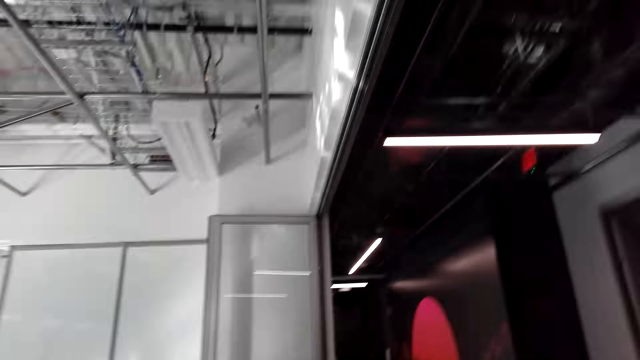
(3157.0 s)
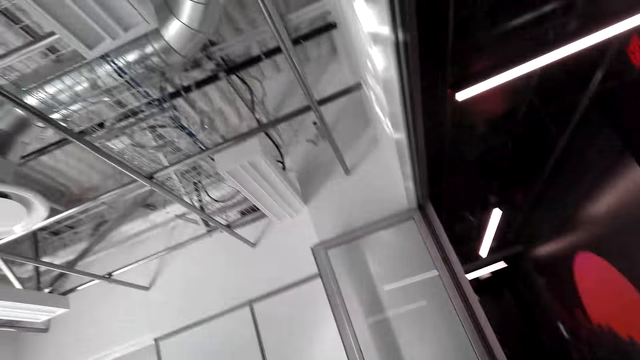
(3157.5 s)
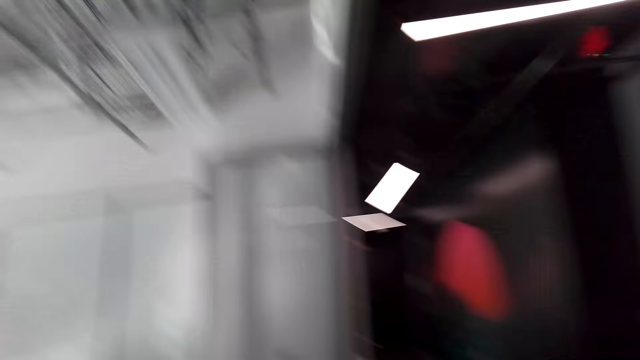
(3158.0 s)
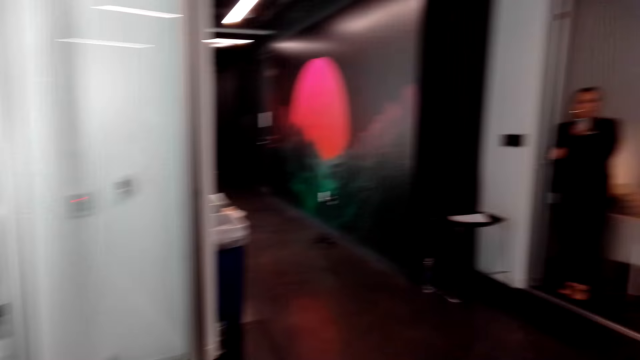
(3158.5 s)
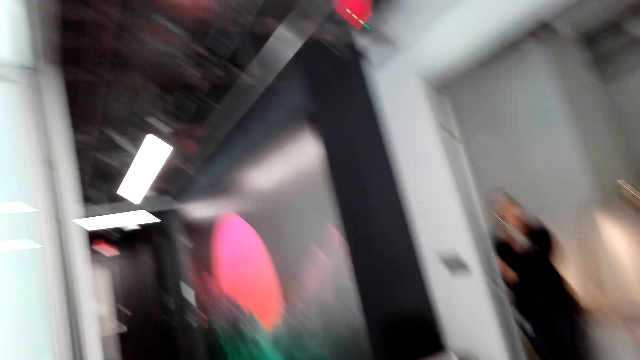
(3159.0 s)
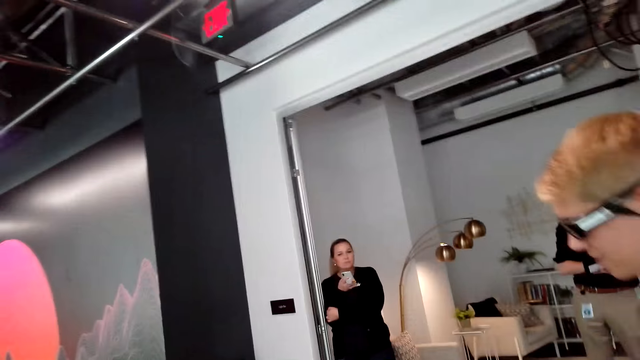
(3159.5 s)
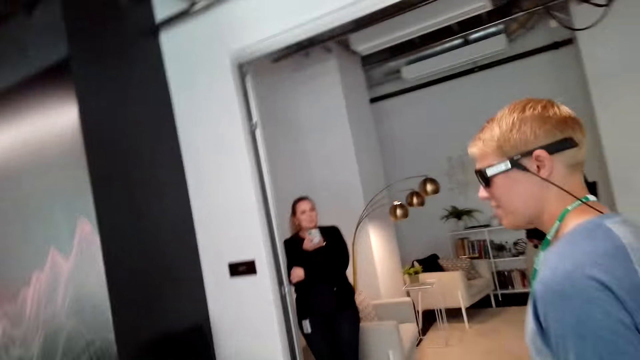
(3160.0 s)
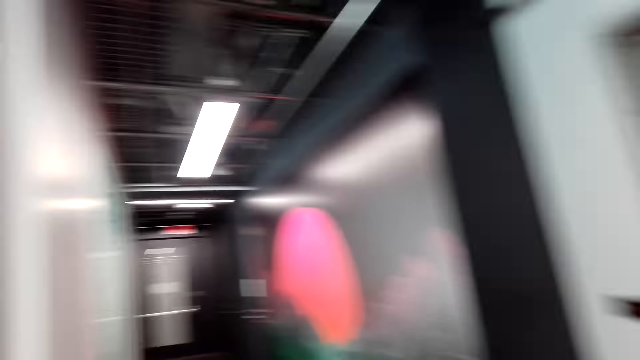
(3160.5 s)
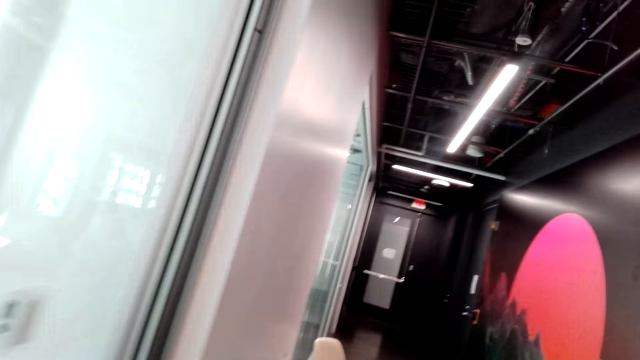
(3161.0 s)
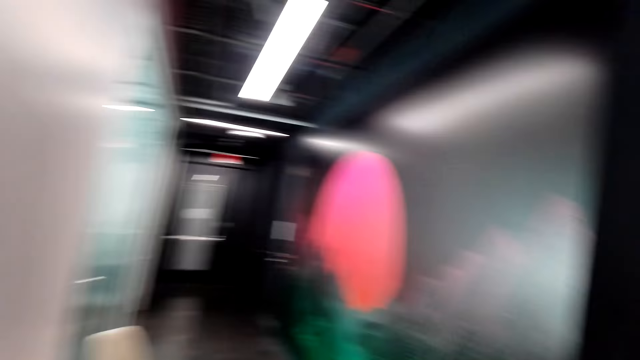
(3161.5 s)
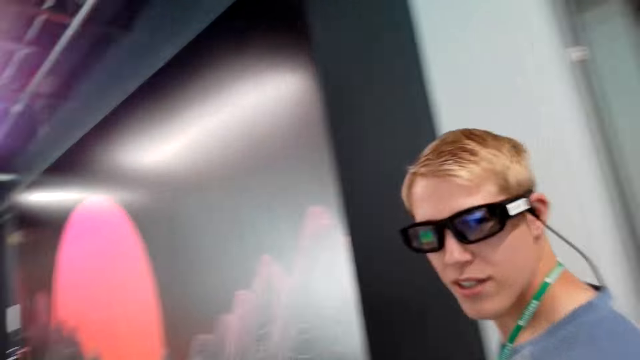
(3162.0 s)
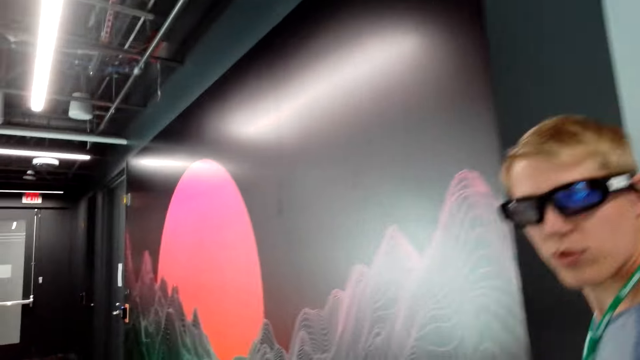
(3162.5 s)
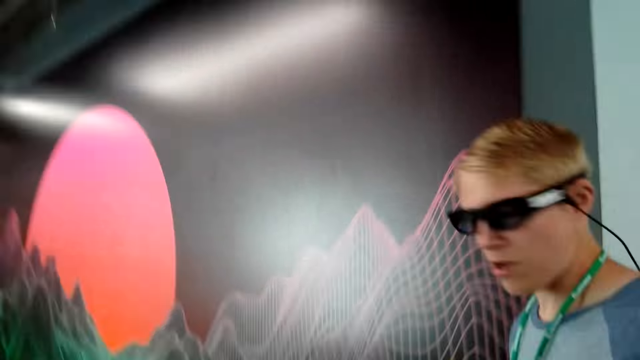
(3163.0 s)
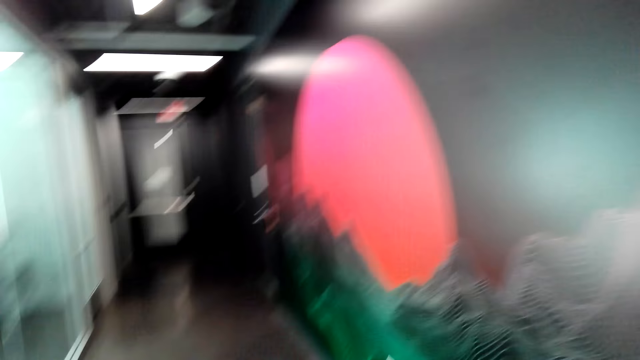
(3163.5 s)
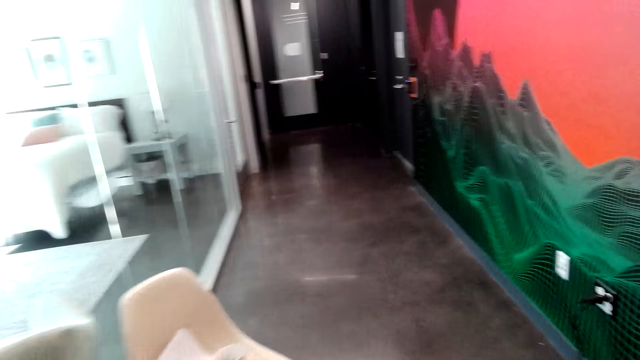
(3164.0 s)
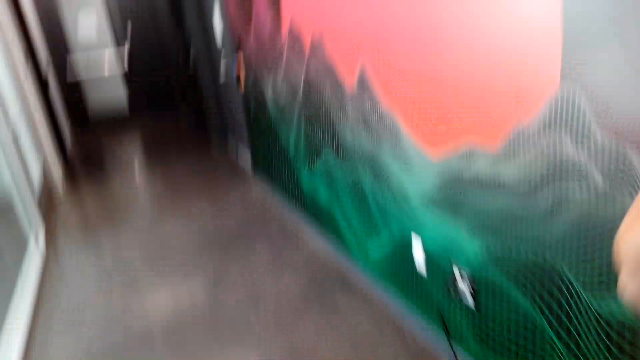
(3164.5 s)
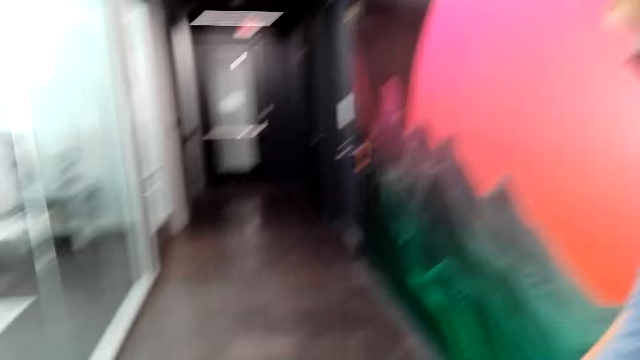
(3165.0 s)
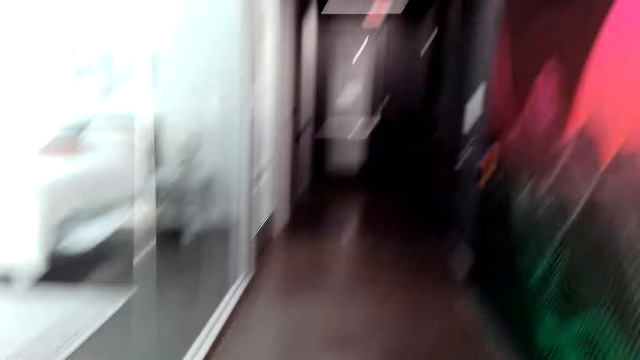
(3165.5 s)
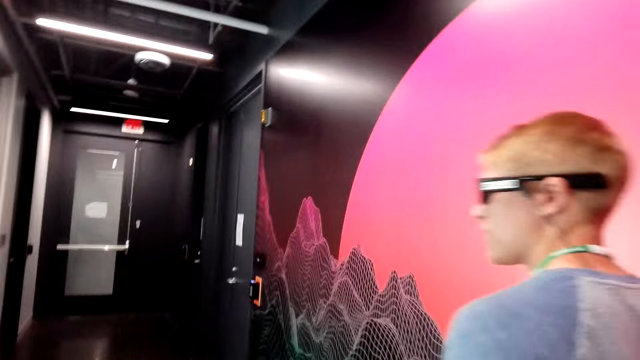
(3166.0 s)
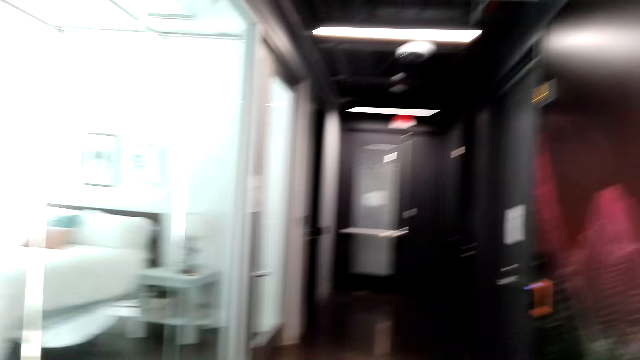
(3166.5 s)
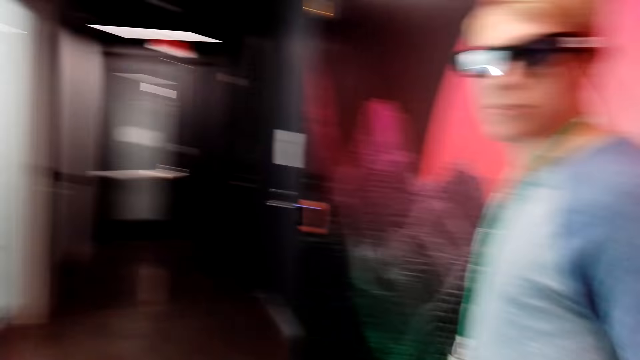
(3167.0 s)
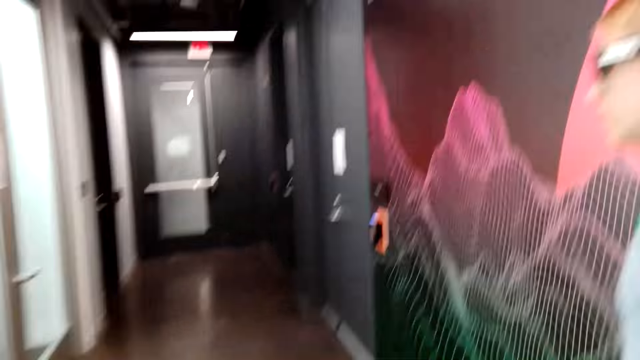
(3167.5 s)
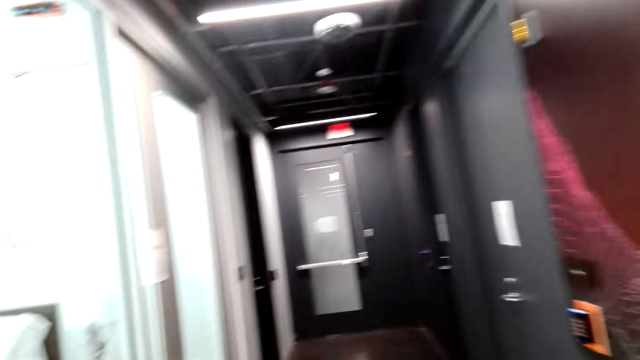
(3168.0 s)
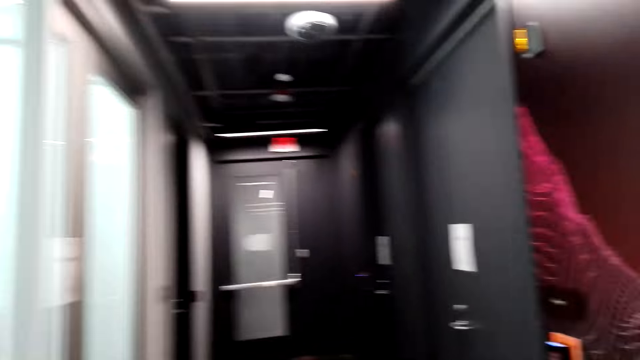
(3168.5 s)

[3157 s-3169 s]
The camera wearer talks to a man. They look around the apartment. They talk to the man. The man looks behind. The man looks to the front. The camera wearer walks around the apartment.

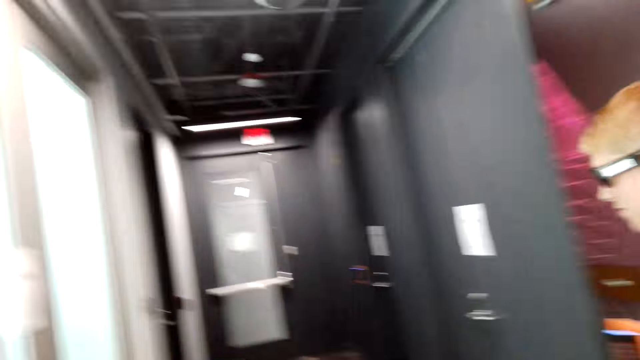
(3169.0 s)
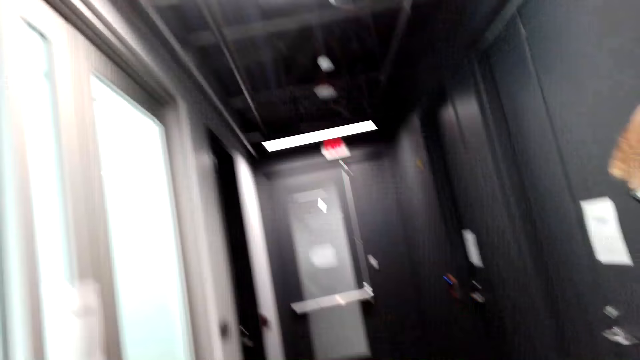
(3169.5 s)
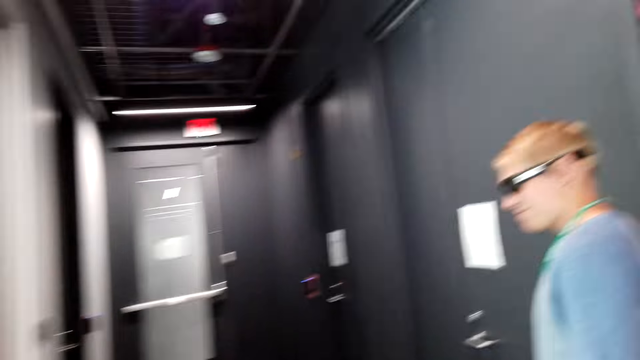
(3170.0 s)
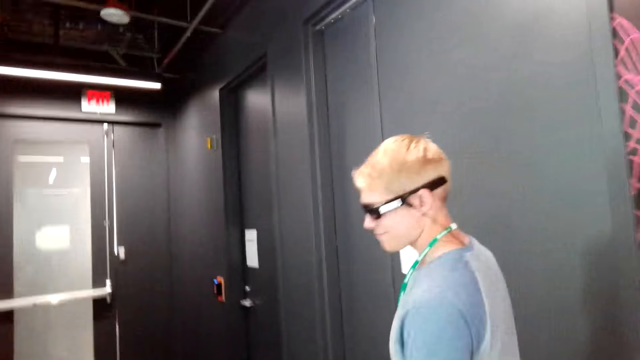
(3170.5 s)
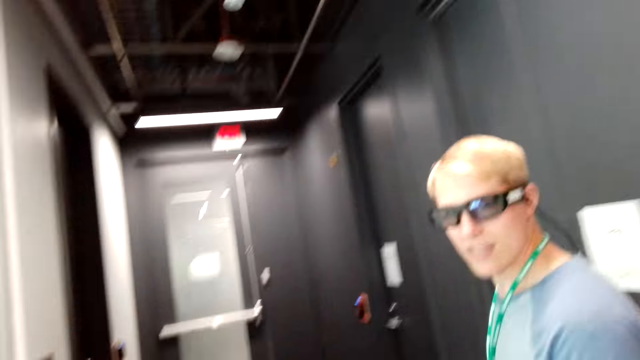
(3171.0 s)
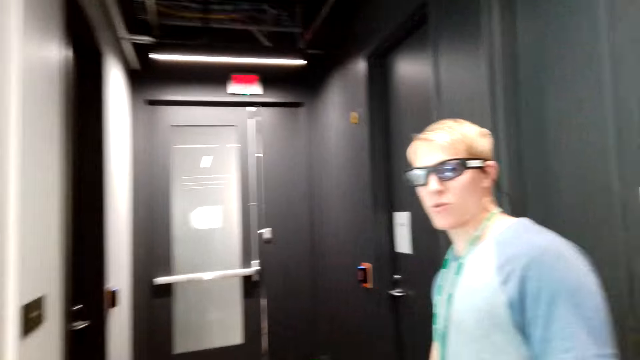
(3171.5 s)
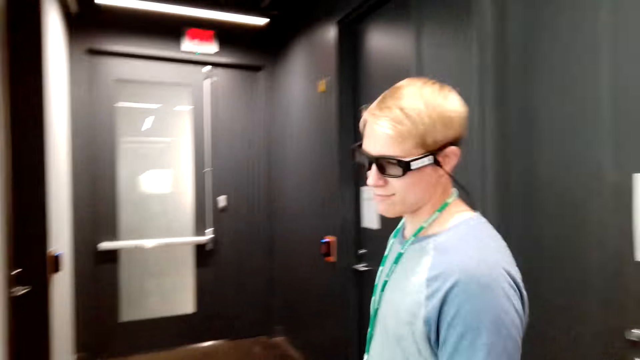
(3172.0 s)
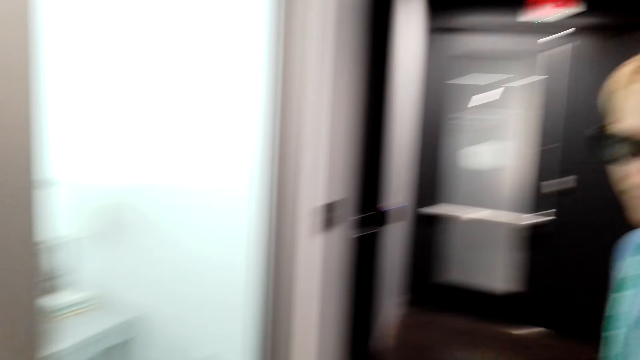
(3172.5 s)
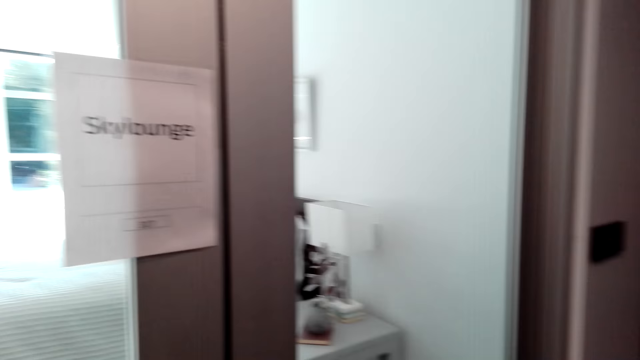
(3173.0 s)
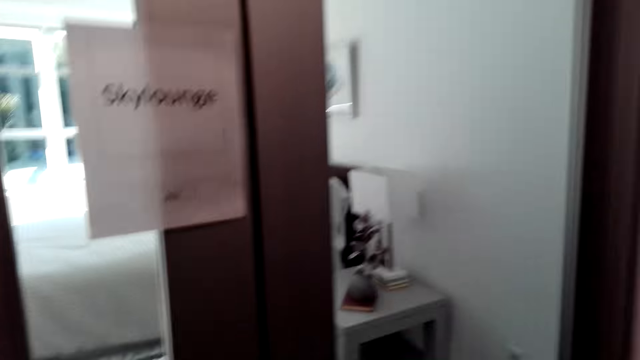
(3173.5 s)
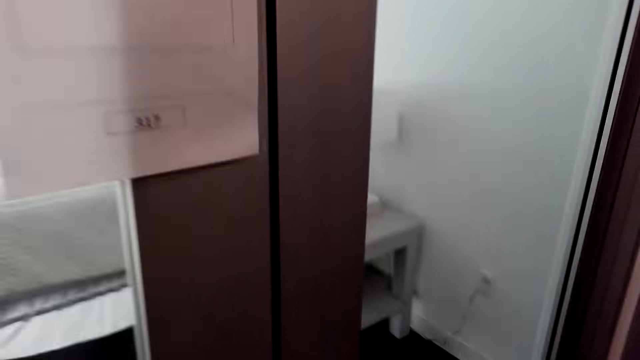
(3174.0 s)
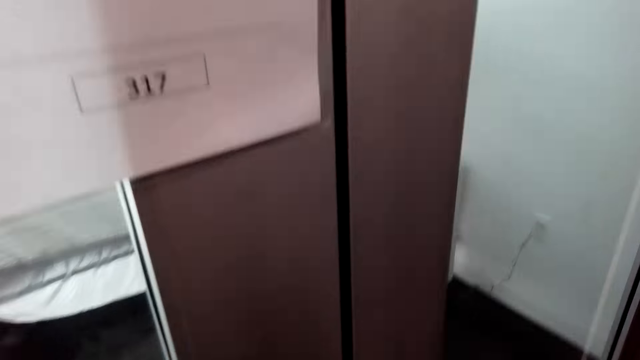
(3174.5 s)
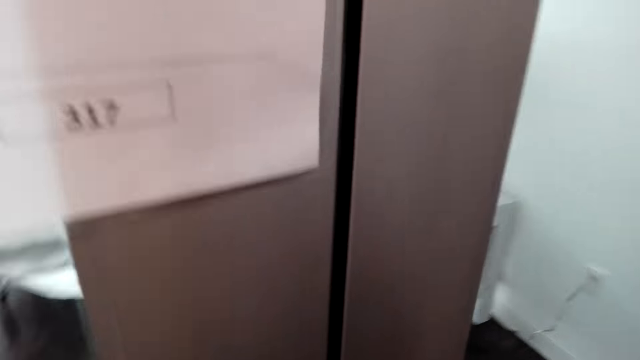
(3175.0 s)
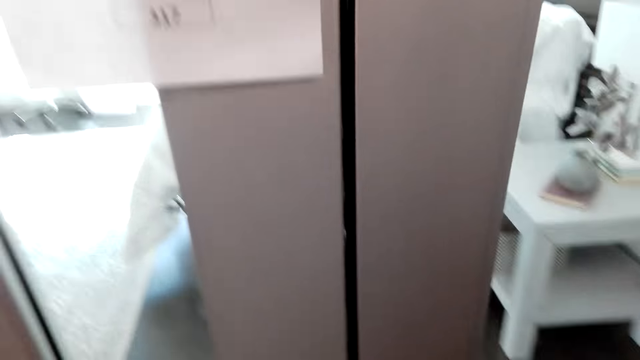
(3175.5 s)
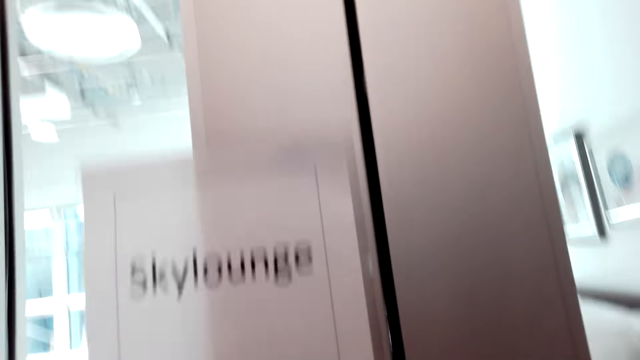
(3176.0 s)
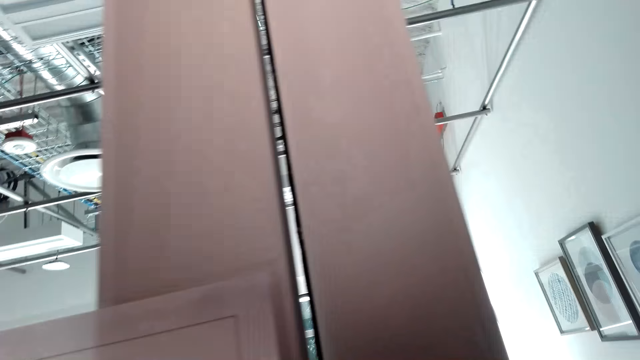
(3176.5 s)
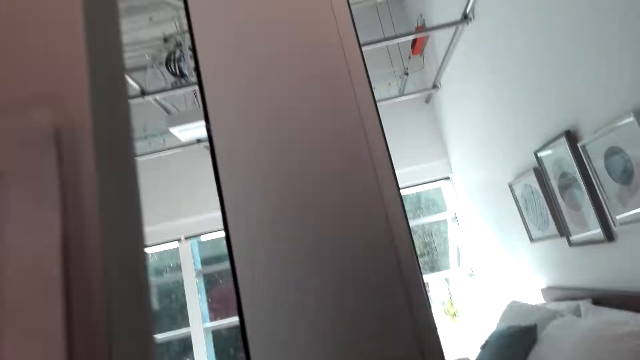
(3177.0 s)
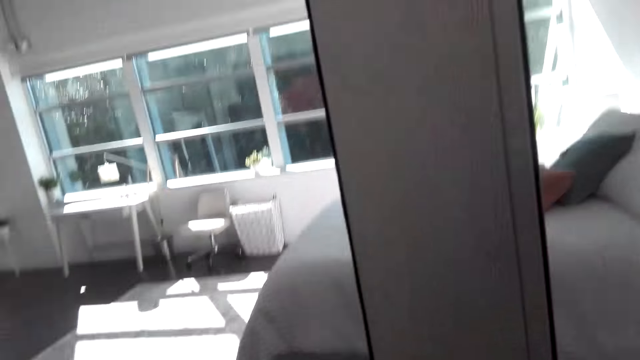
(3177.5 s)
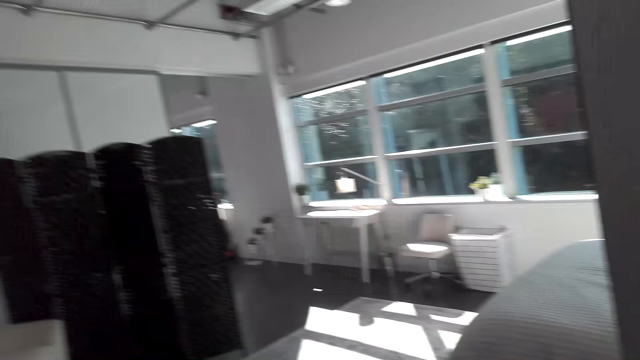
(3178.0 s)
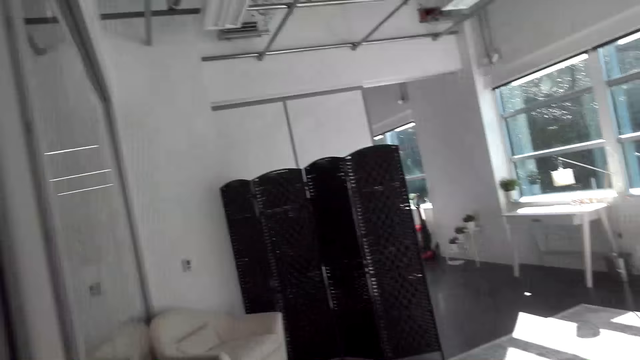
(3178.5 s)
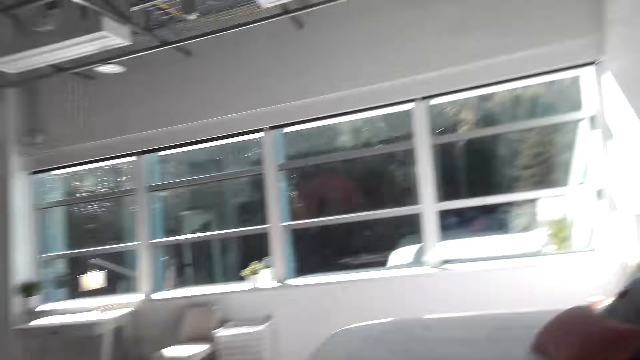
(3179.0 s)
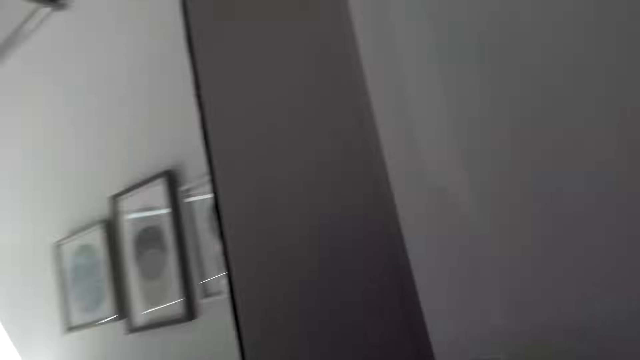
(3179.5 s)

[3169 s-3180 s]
A man looks behind. The man looks to the front. The camera wearer opens the door.
